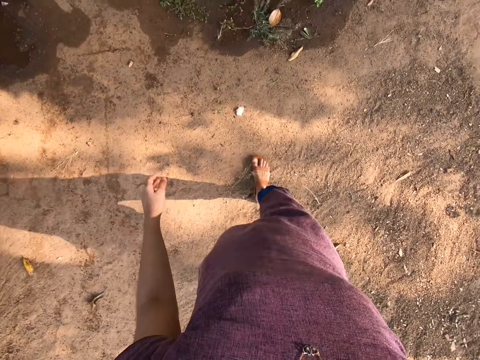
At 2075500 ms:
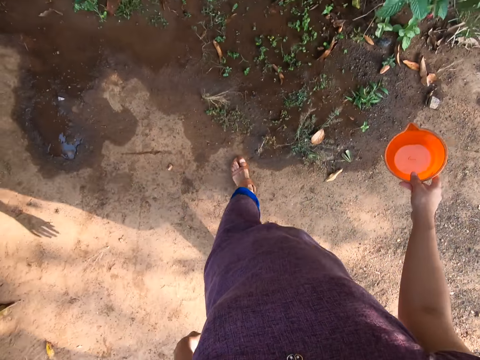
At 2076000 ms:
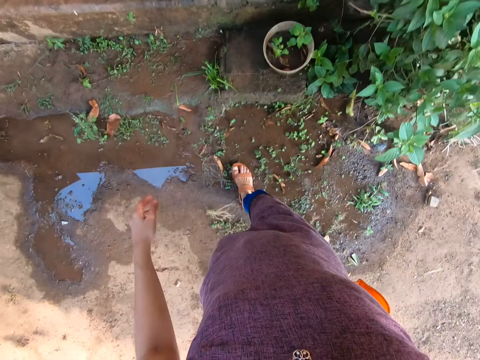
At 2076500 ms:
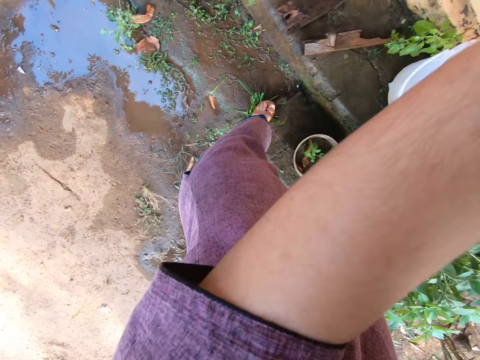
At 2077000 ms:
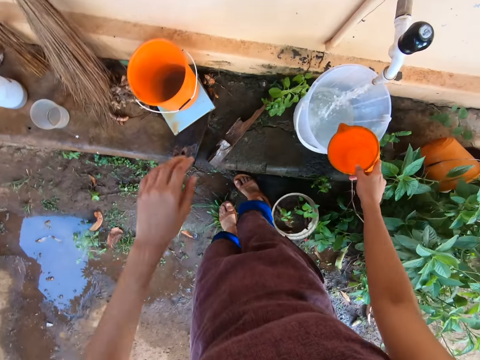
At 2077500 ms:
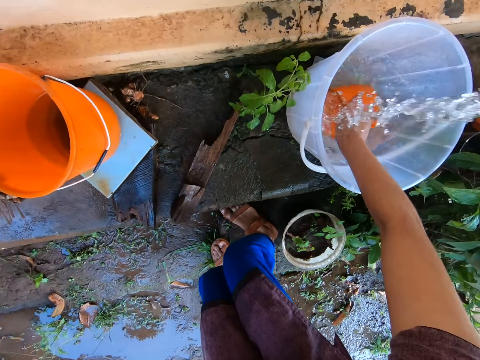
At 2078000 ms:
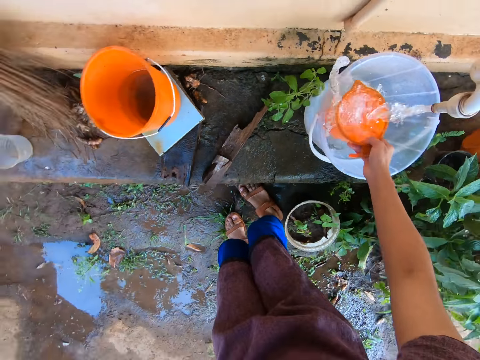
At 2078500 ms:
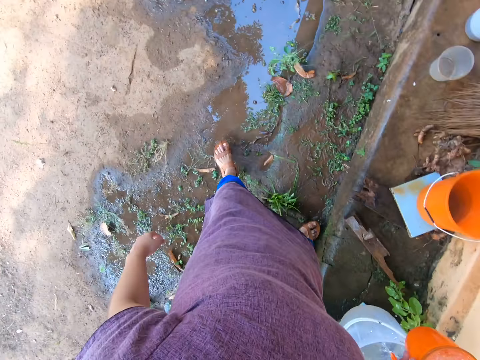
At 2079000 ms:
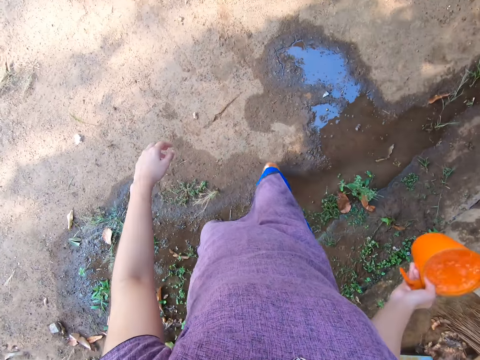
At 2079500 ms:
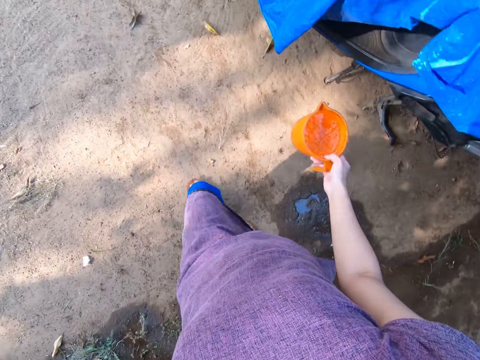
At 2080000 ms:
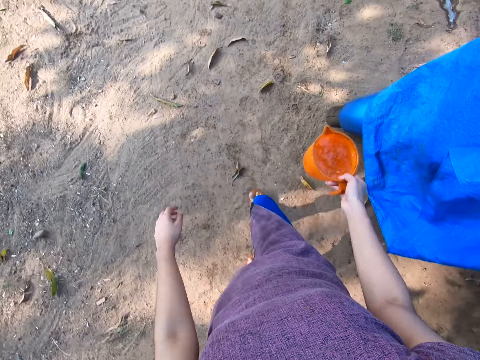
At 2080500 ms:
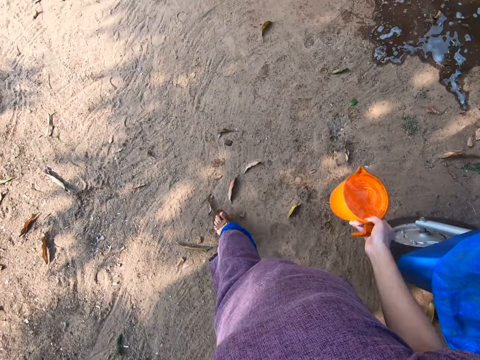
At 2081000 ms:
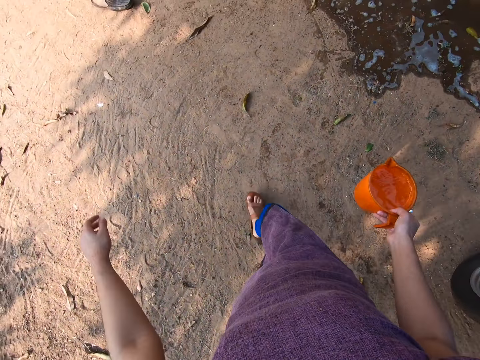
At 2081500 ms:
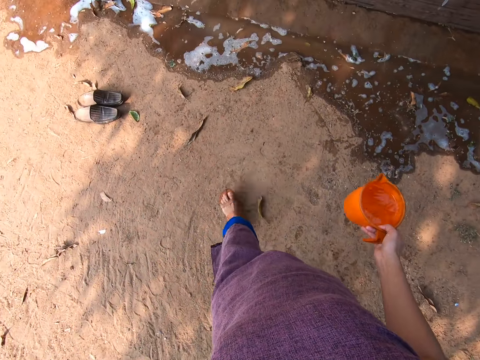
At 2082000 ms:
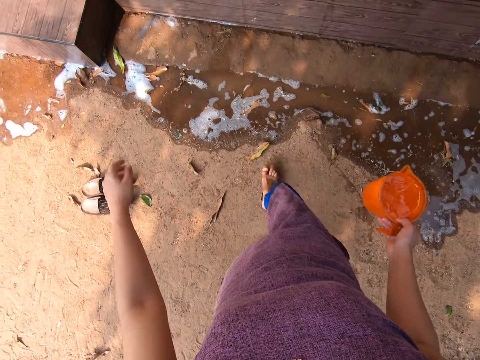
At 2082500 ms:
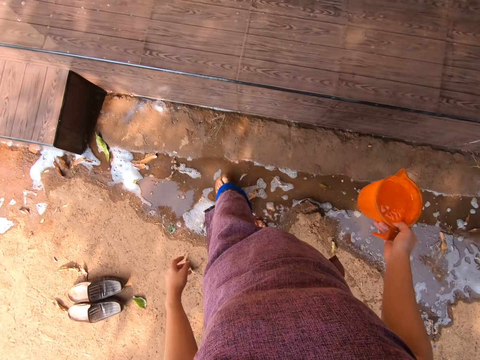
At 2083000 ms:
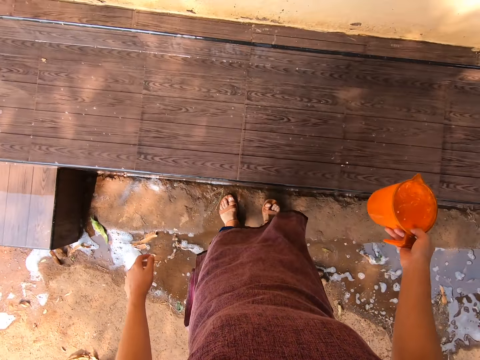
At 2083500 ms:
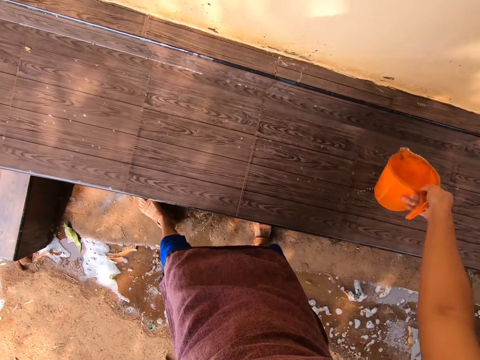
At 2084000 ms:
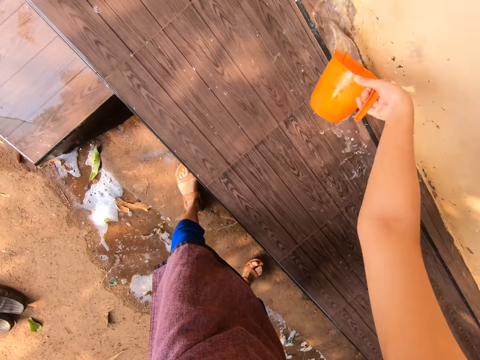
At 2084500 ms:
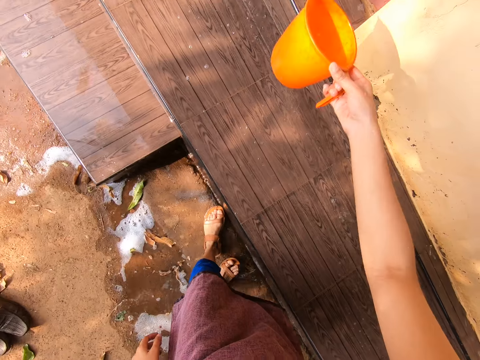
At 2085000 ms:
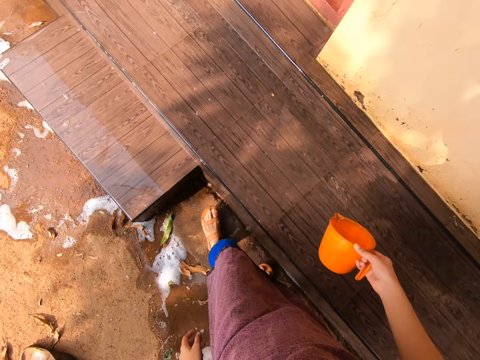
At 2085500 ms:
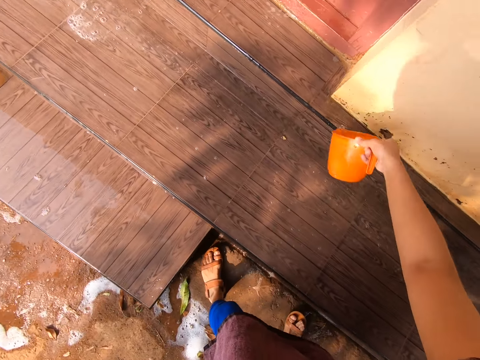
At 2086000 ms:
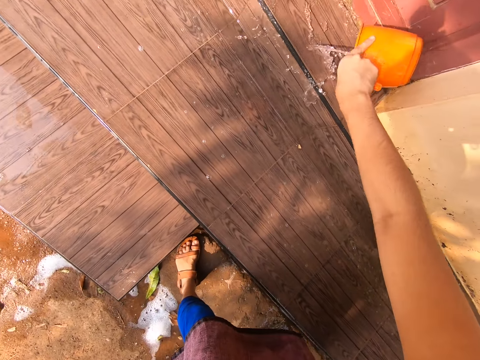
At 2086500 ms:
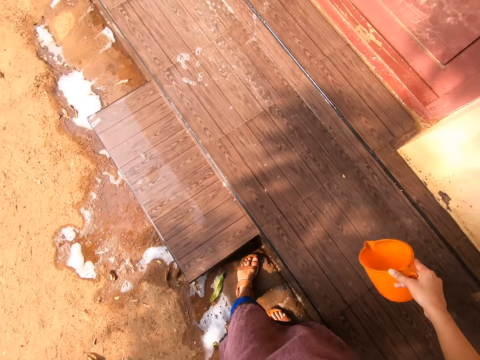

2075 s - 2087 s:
The camera wearer lifts her left hand. She takes water from the bucket on the tap with the cup or jug in her right hand. She walks around with the jug of water on her right hand. She pours water on the bench with the cup in her right hand.

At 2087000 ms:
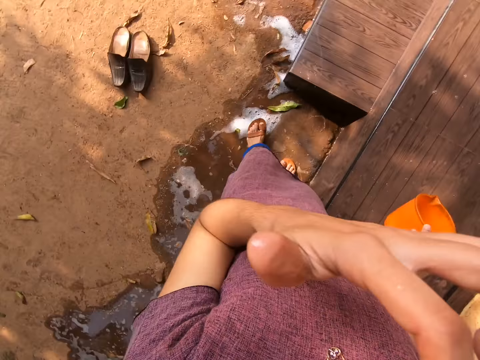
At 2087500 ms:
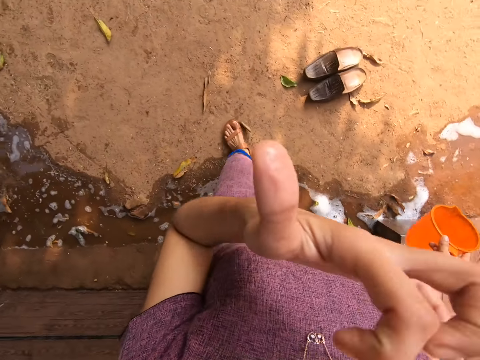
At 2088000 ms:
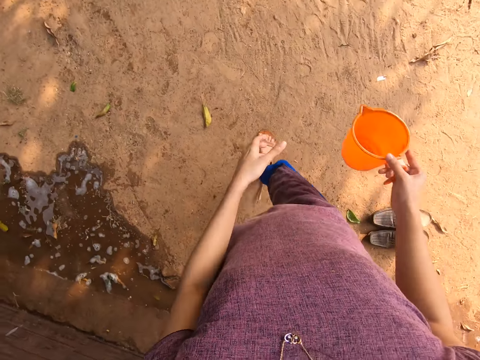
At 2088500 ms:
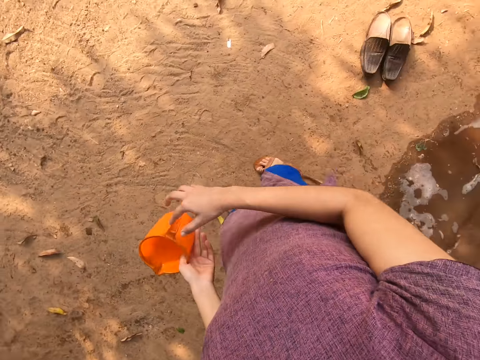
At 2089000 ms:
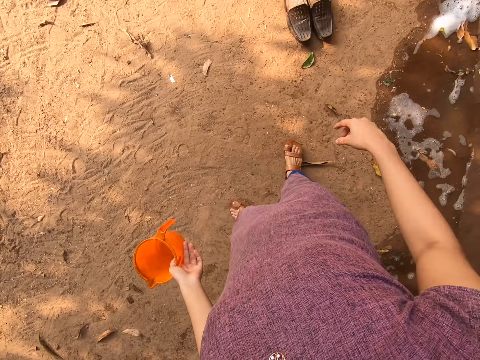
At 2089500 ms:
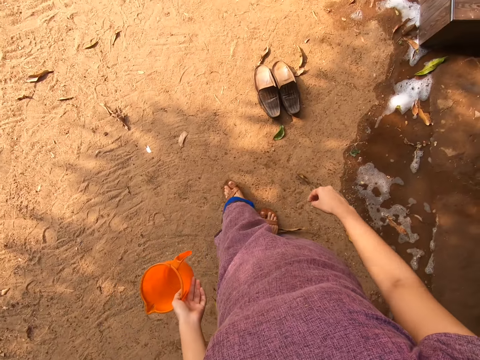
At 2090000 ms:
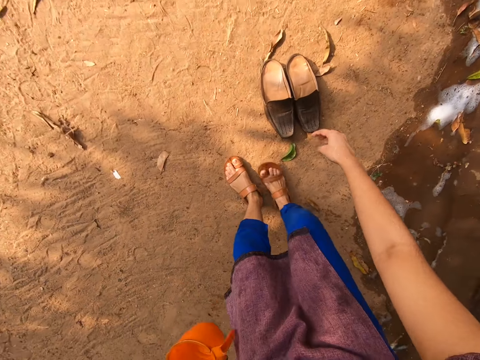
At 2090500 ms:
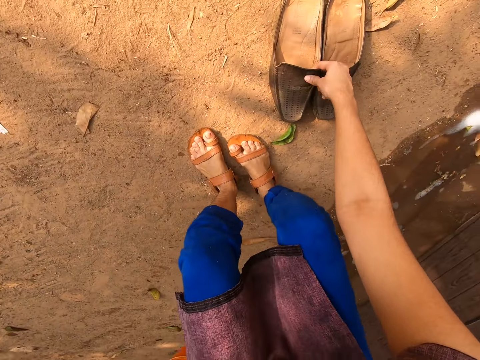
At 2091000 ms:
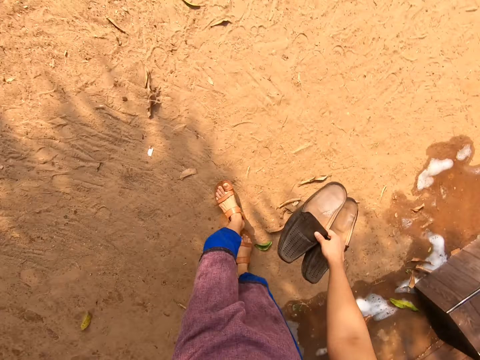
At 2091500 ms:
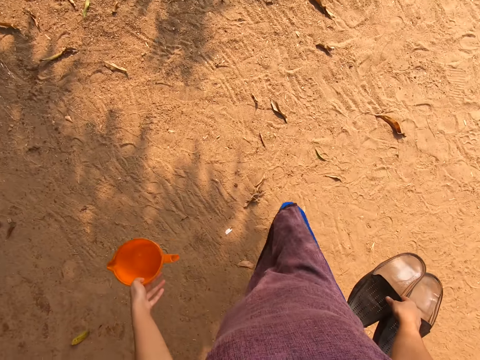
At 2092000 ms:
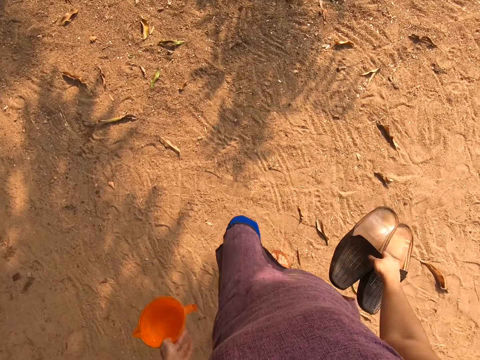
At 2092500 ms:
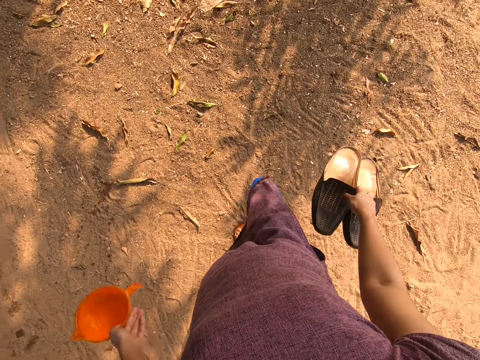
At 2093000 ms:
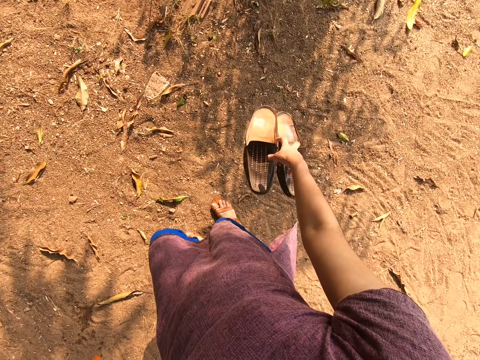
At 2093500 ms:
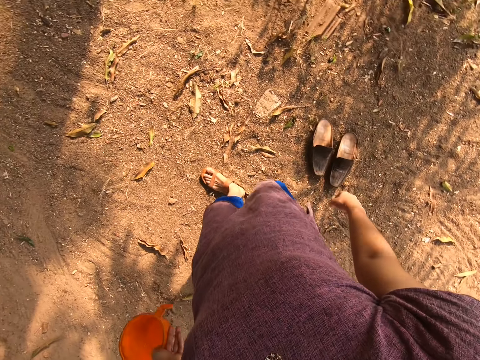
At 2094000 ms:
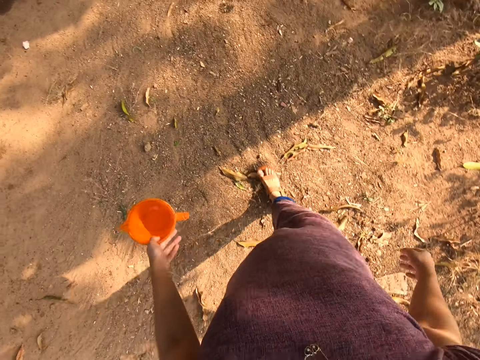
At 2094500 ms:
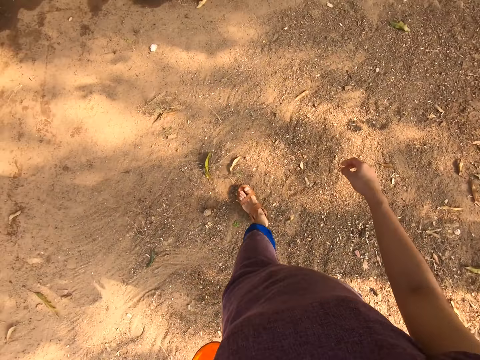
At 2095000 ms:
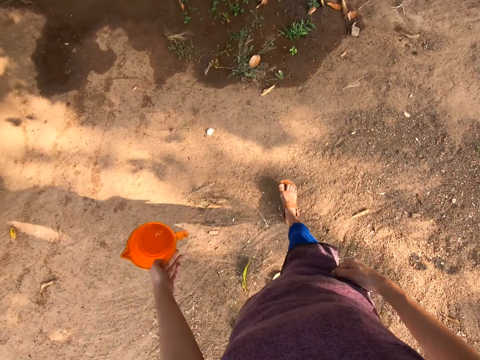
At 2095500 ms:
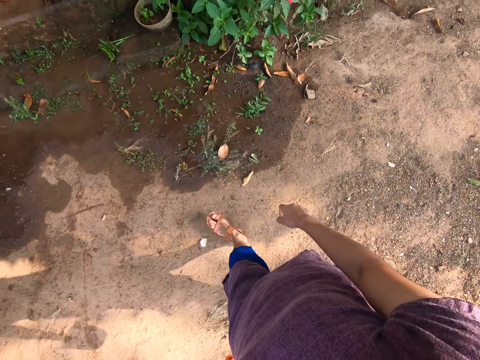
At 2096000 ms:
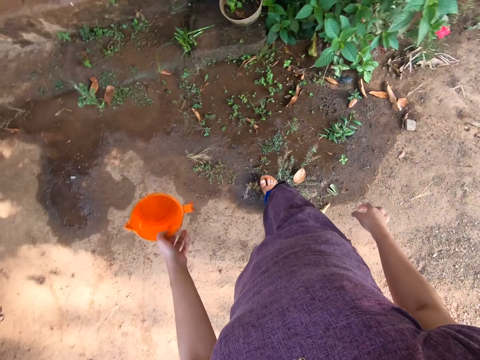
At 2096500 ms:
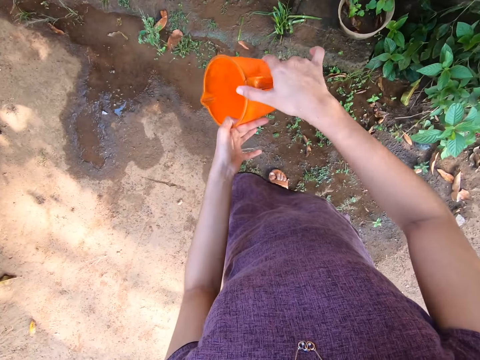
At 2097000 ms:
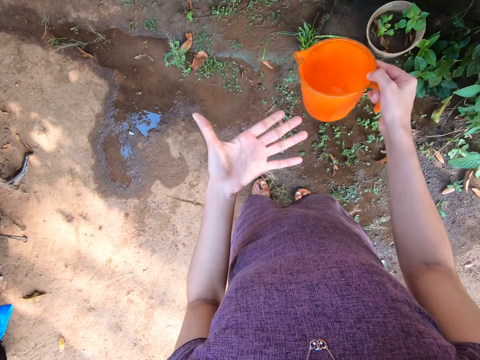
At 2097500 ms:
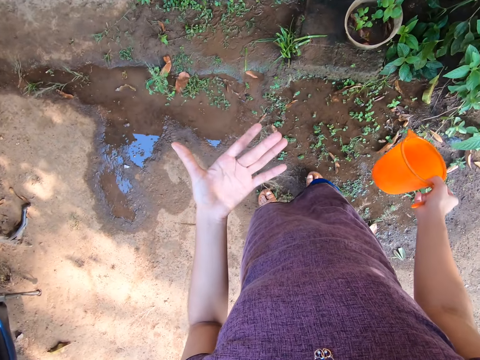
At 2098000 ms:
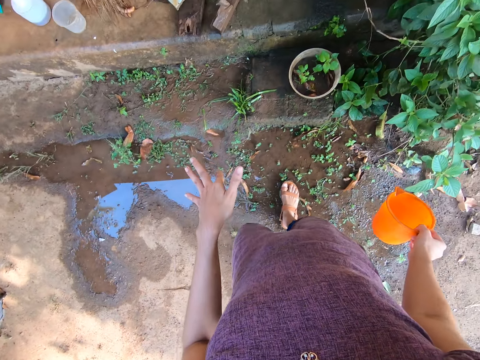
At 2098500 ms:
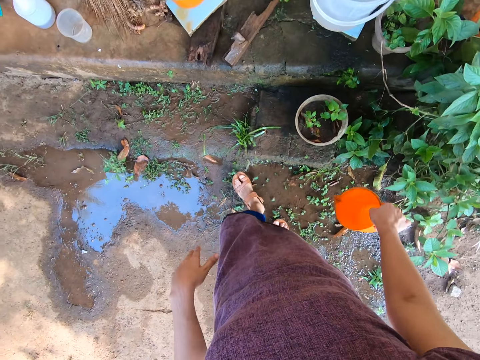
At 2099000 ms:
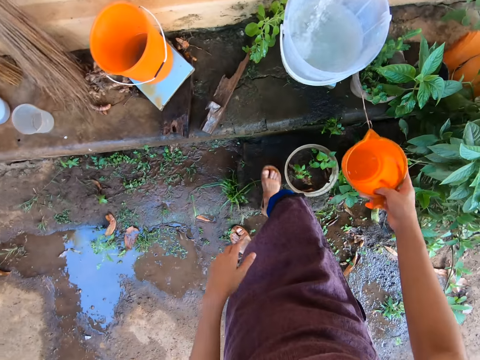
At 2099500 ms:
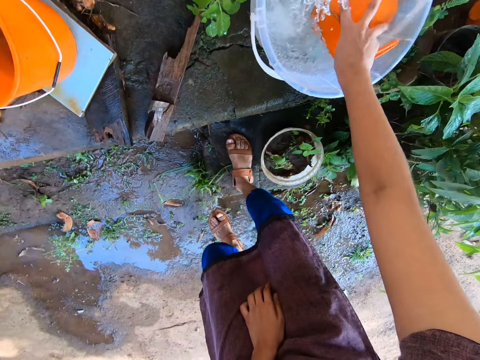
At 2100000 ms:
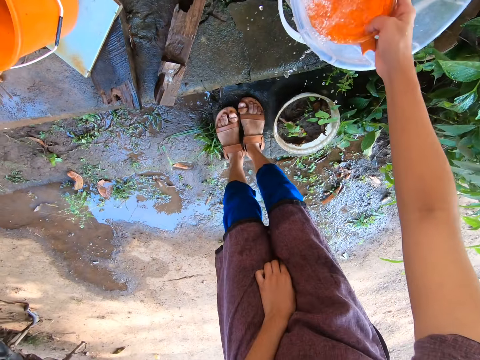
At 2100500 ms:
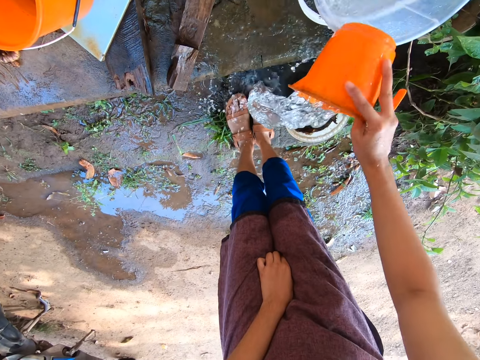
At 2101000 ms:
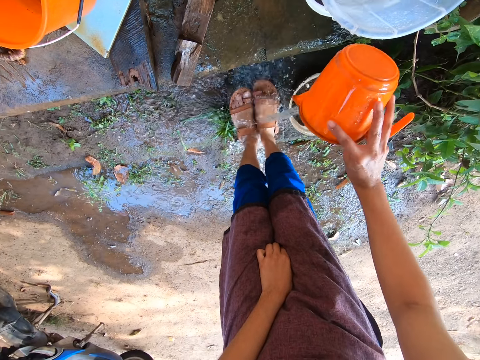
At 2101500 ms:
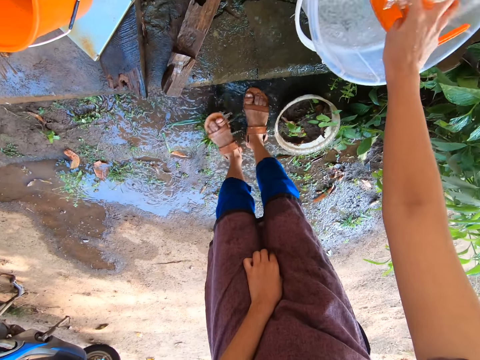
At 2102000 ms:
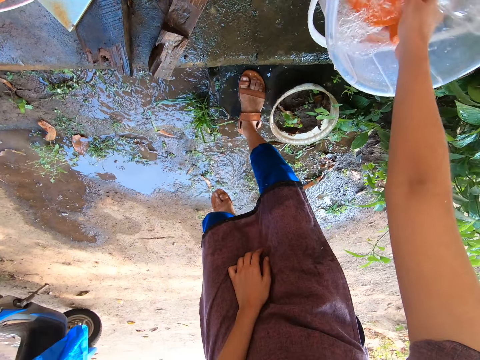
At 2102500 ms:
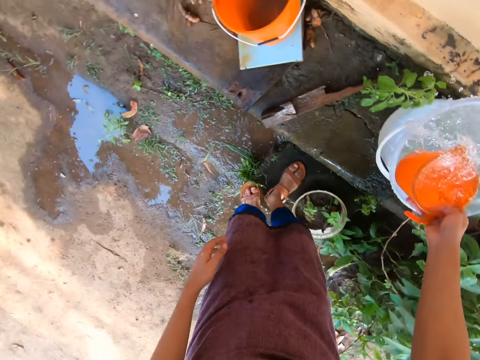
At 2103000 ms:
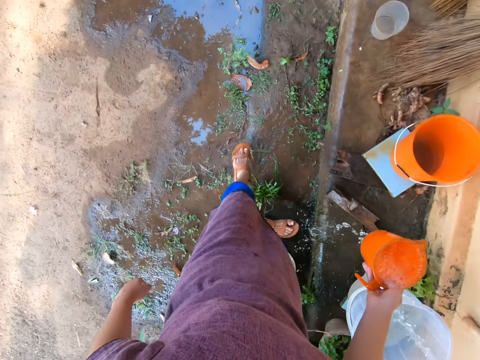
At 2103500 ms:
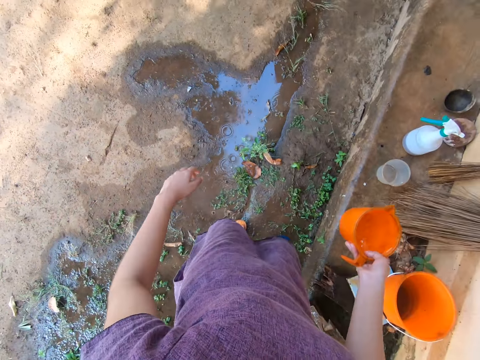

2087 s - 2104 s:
The camera wearer touches her face with a finger of her left hand. She passes the cup or jug from her right hand to her left hand. She walks around with the empty jug on her left hand. She picks up a pair of shoes from the ground with her right hand. She walks around. She drops the shoes to the ground with her right hand. She passes the cup from her left hand to her right hand. She takes water from the bucket on the tap with the cup in her right hand. She pours water on her feet with the cup in her right hand. She takes water from the bucket with the cup in her right hand.
